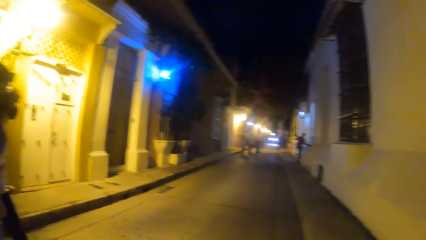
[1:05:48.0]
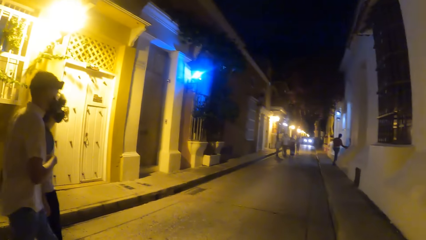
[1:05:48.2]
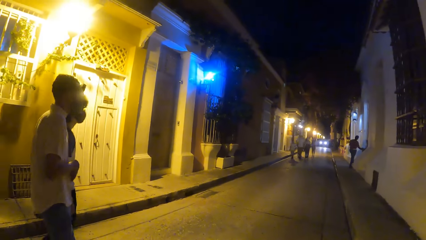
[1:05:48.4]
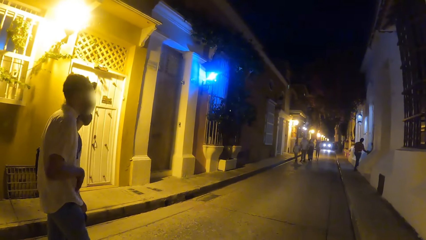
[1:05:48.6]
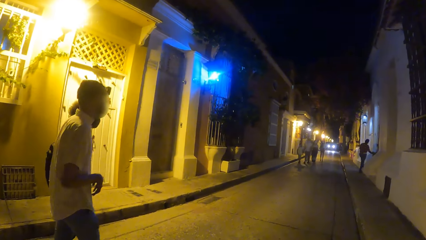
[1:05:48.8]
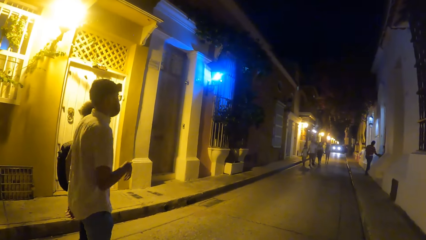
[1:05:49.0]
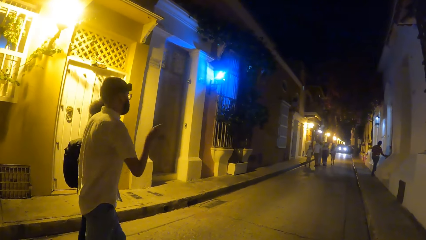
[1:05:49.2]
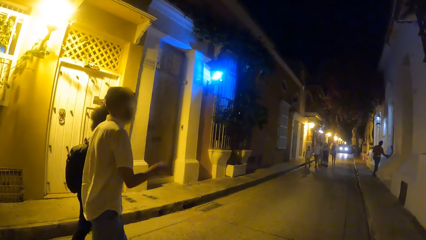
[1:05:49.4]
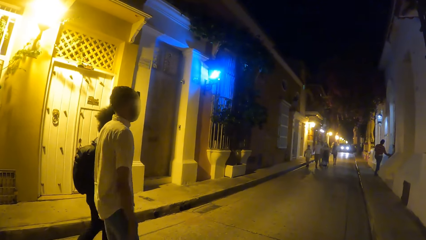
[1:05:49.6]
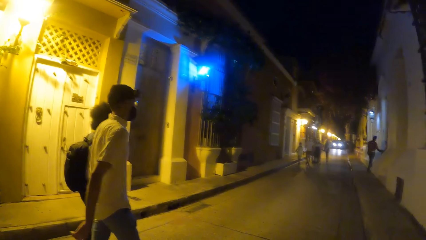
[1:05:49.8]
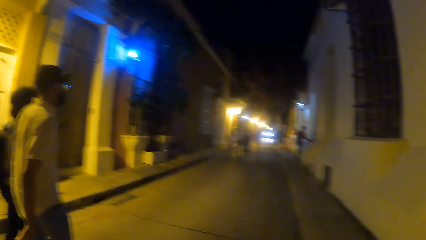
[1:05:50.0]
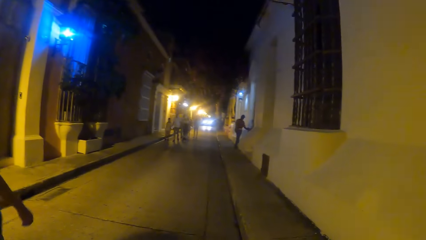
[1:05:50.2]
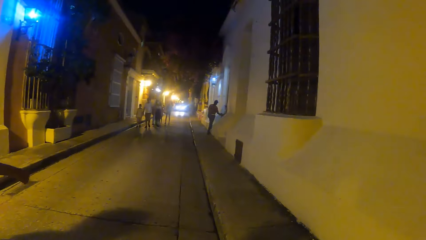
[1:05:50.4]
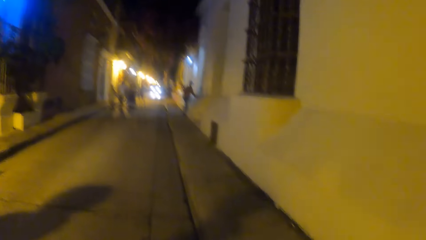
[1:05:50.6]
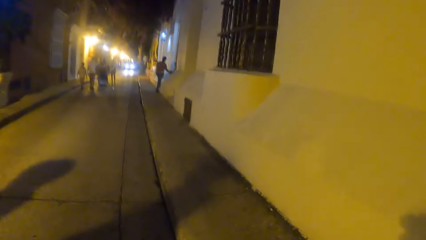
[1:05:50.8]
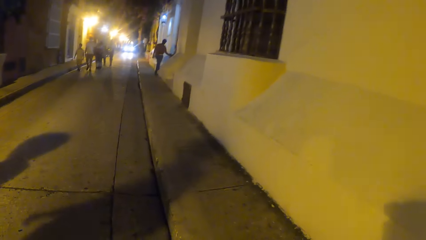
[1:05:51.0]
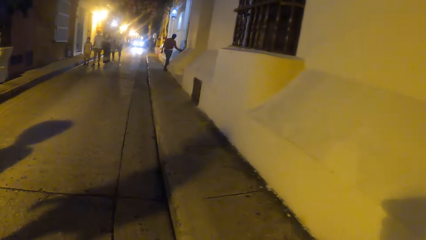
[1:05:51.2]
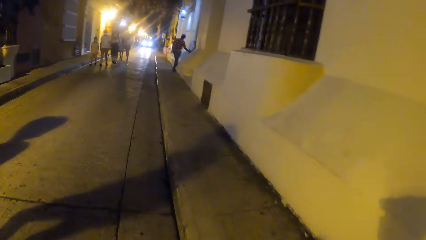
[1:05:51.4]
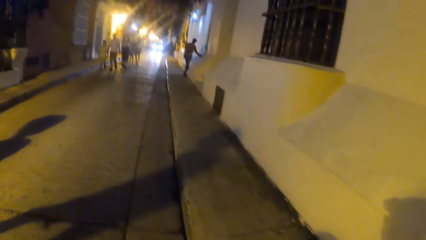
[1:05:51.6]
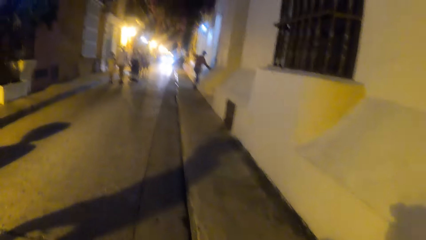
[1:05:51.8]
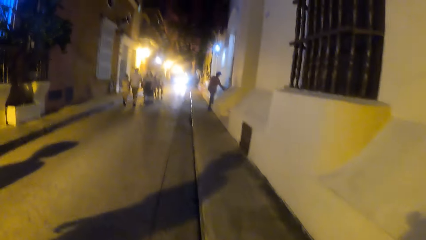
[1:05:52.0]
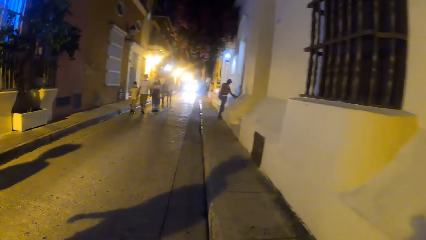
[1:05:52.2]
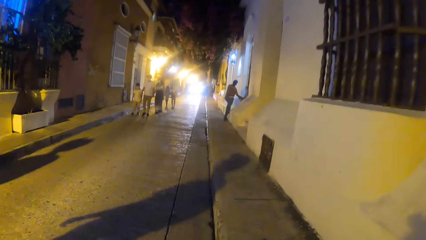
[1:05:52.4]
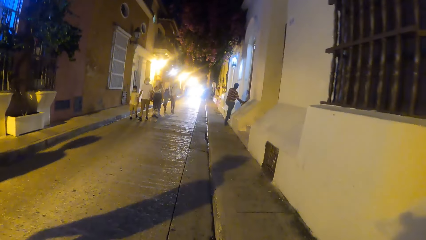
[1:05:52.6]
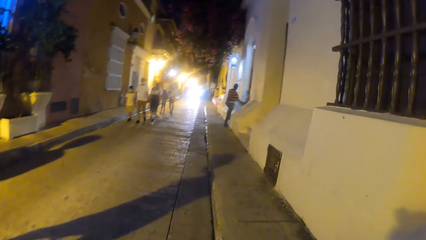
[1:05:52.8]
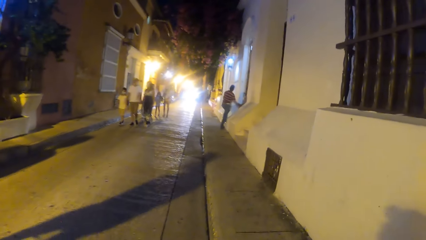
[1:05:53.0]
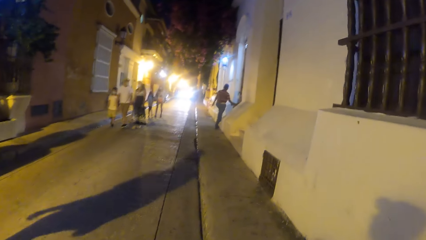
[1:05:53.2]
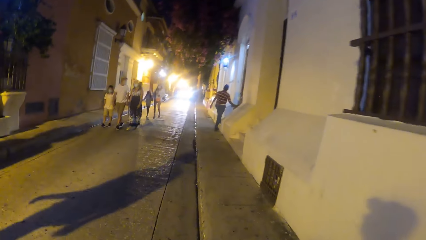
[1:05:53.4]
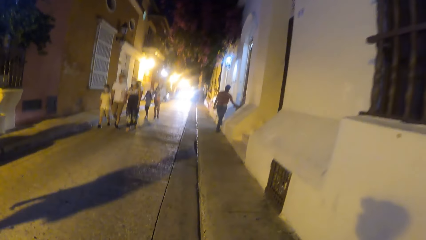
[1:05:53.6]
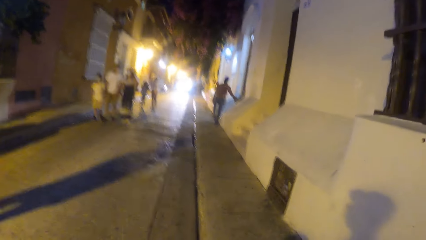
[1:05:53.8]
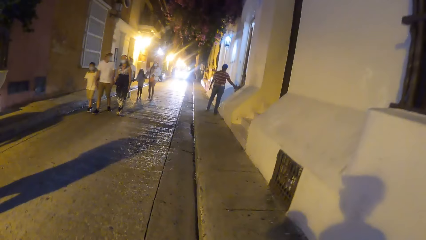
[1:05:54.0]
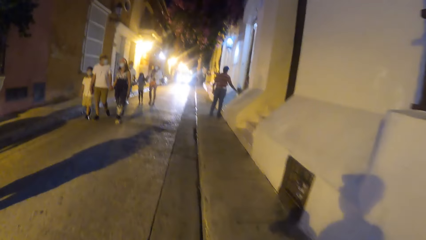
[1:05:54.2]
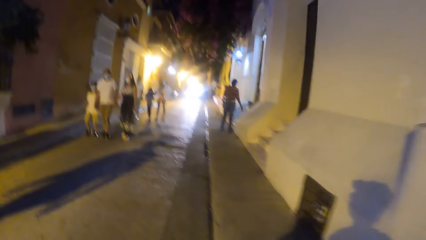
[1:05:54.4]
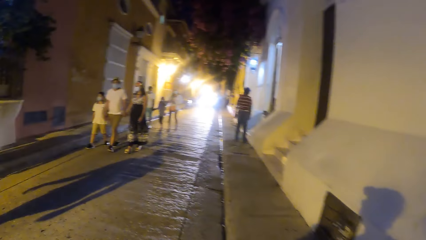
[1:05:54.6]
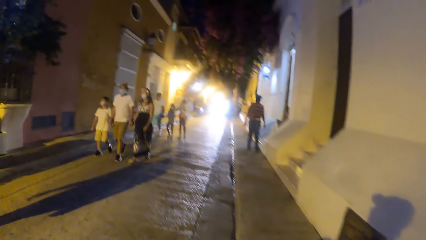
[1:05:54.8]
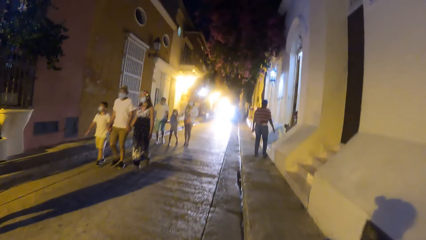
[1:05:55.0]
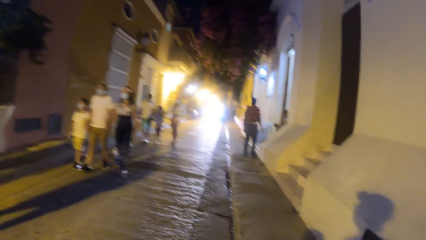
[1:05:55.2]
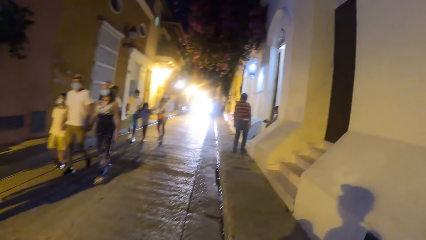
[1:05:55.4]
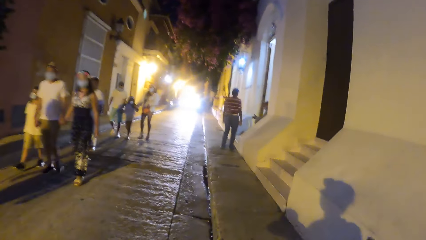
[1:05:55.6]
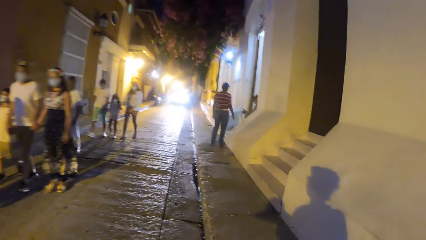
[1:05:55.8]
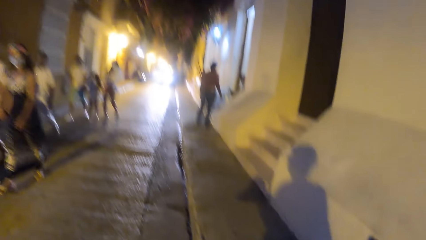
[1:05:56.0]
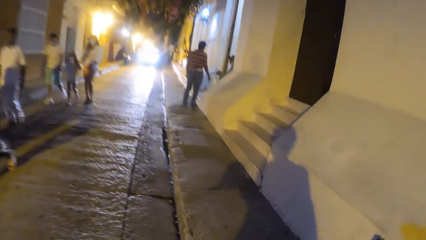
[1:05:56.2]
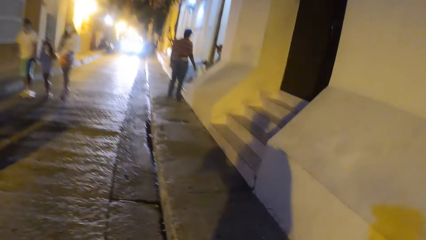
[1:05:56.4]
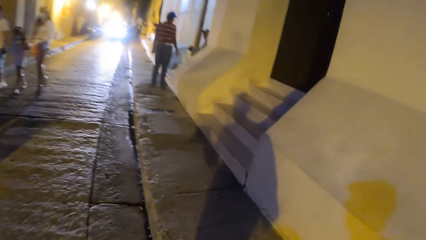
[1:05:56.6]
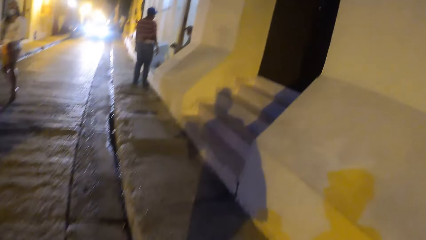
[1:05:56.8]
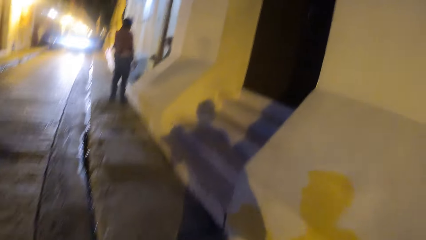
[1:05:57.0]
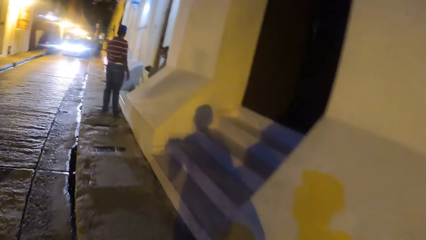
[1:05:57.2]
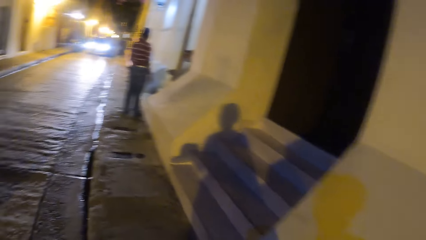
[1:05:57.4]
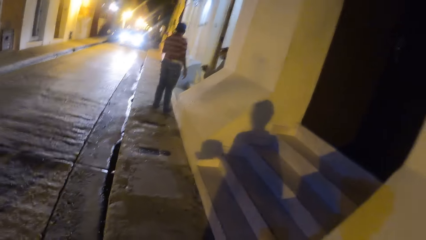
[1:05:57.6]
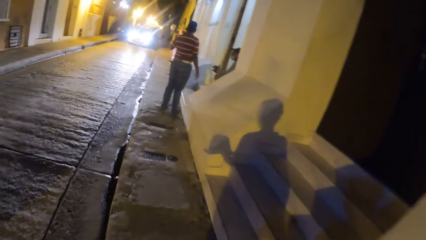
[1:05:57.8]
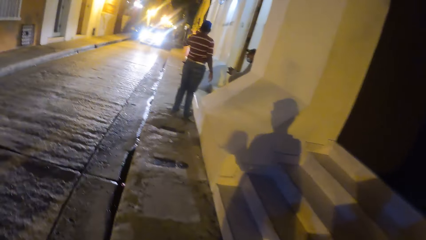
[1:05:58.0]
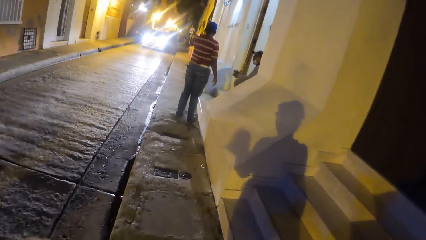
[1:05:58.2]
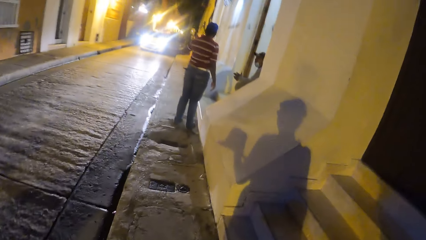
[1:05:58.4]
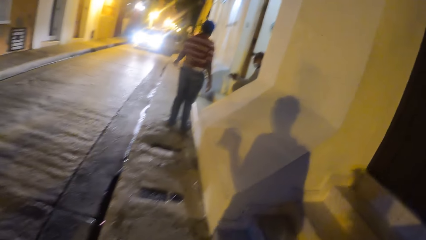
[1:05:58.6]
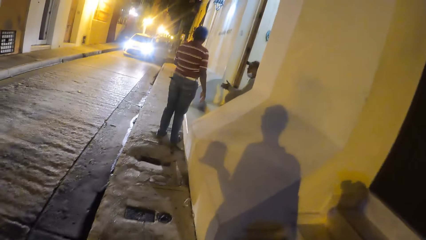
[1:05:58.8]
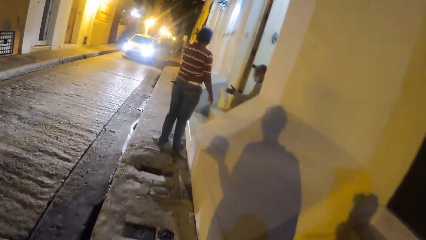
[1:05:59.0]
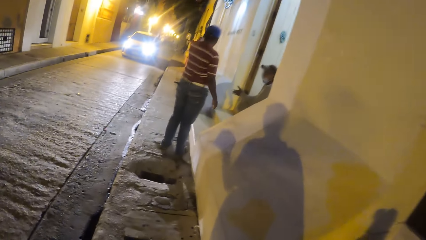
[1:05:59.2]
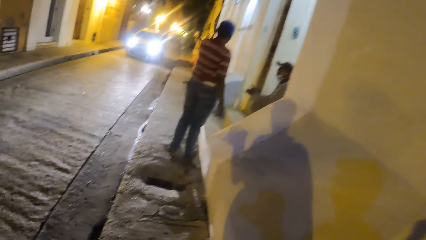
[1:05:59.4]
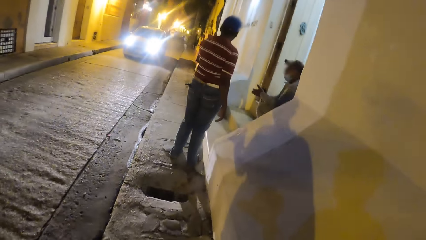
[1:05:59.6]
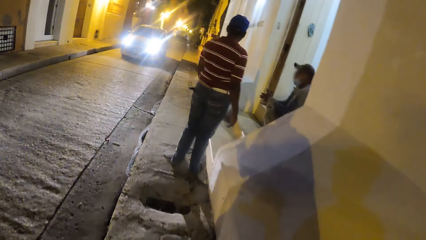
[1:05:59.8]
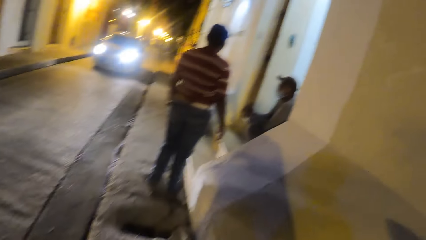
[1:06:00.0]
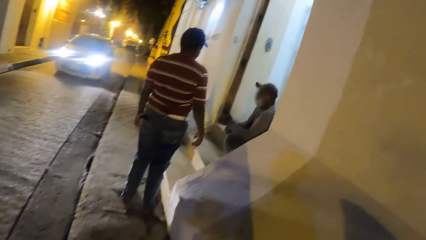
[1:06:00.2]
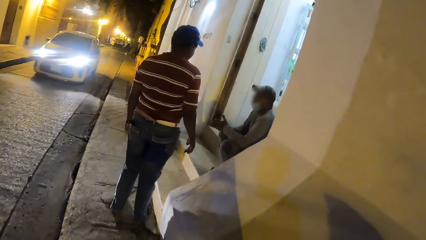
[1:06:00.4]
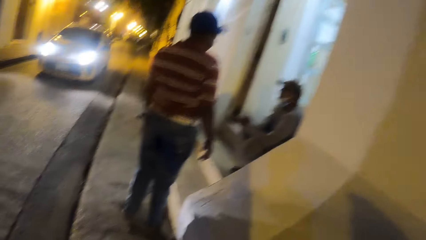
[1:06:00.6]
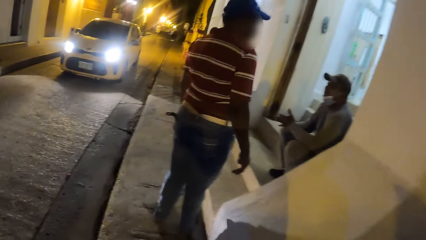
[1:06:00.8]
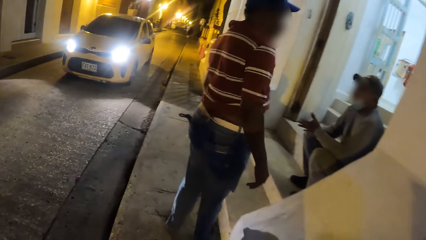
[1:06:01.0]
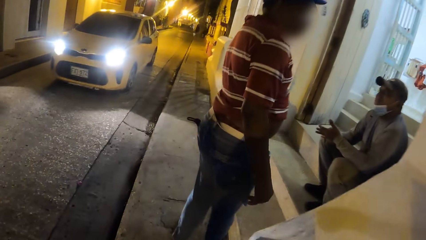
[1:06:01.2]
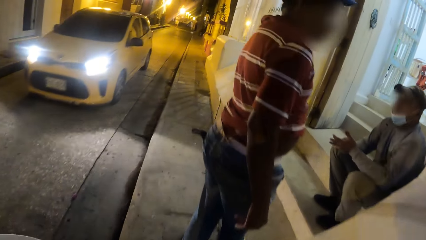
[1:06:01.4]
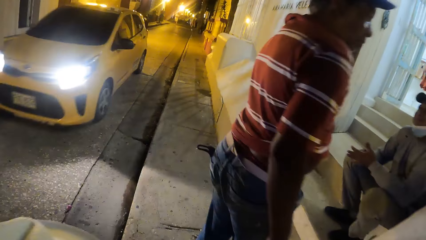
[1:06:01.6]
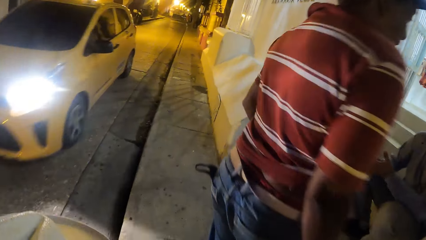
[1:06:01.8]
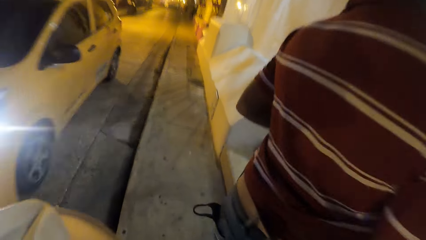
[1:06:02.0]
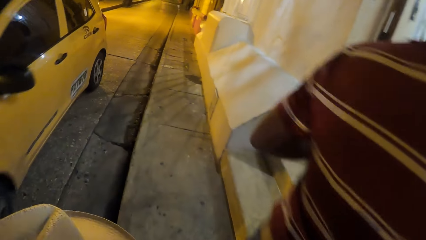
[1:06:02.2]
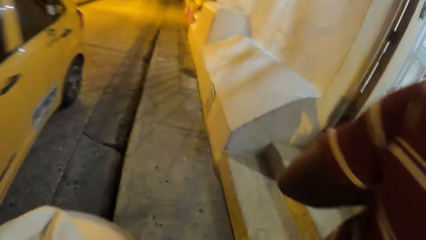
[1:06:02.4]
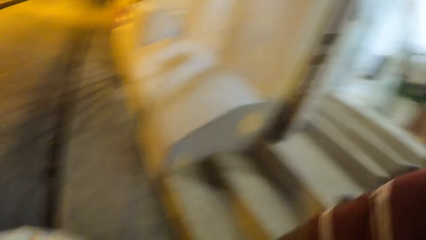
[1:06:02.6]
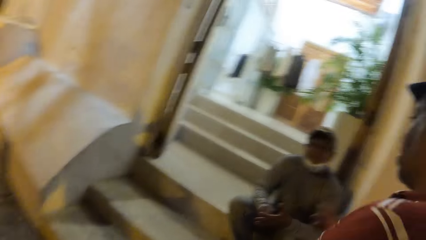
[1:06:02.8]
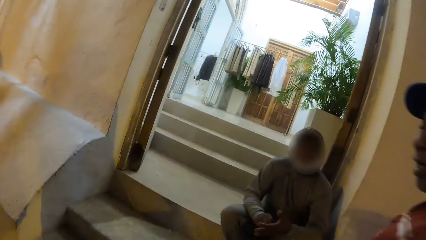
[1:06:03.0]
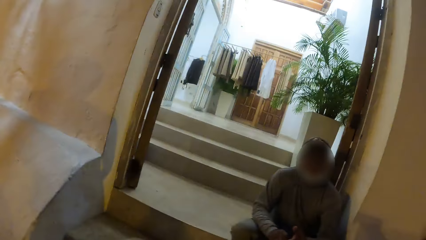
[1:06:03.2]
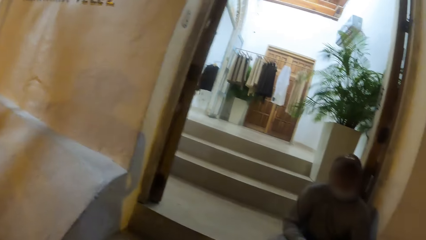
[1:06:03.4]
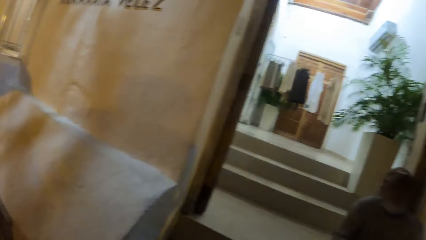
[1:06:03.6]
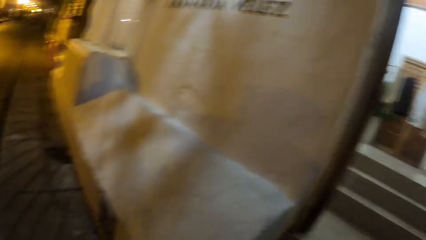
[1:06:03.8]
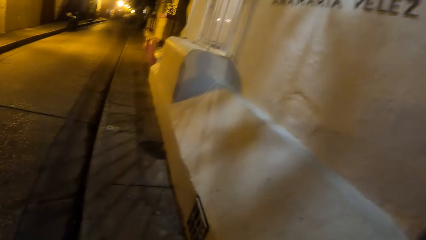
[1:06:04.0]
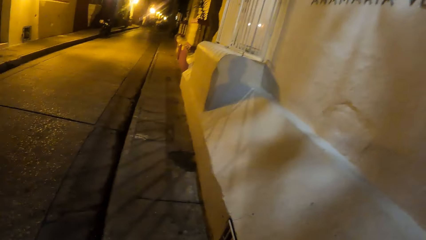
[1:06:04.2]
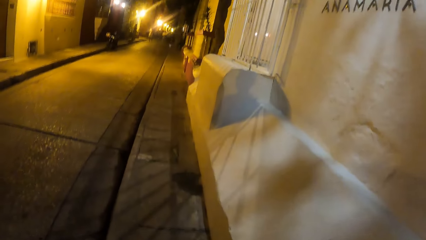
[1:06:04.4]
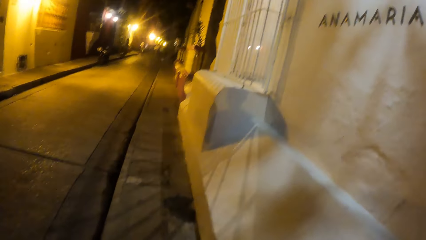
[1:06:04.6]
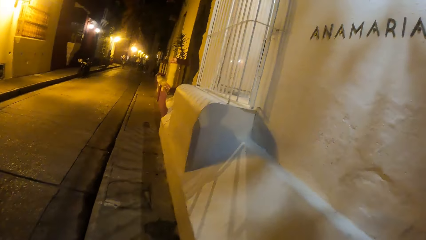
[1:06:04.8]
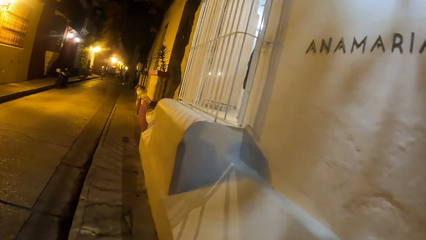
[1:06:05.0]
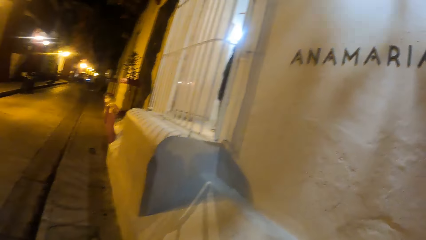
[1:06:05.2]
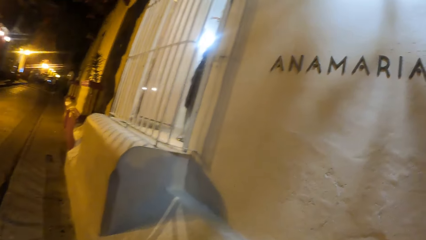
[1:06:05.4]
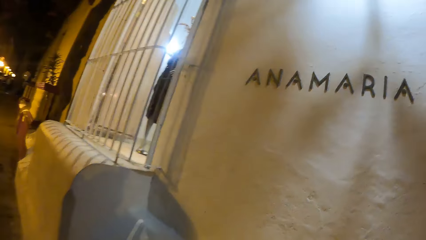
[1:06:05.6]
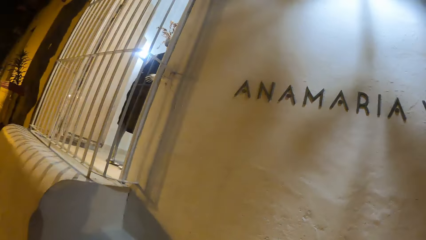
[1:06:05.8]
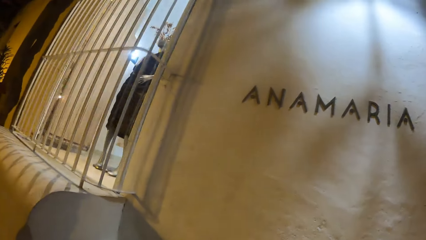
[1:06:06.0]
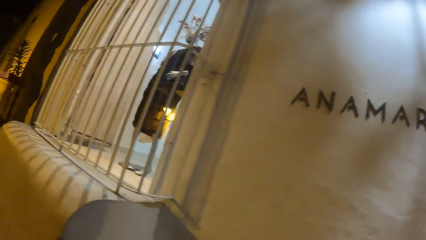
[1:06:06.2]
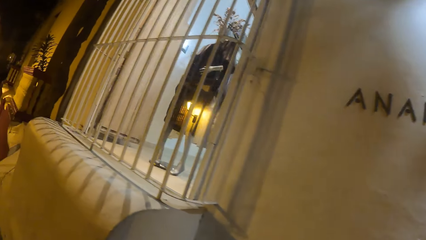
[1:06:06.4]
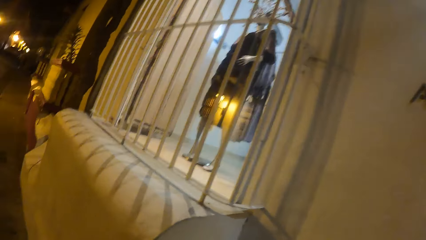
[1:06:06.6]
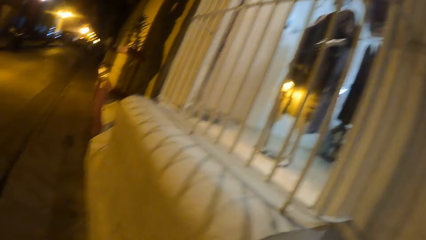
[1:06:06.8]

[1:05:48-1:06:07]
The camera wearer looks around. They walk on the road. A group of people walk past them. The camera wearer walks on the pavement. A yellow car drives past them. The camera wearer looks at a person. They look around. They walk on the pavement. They look around. They walk on the pavement.
